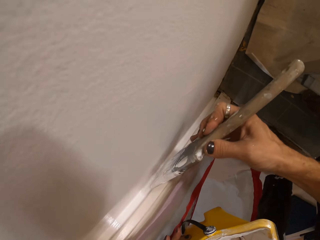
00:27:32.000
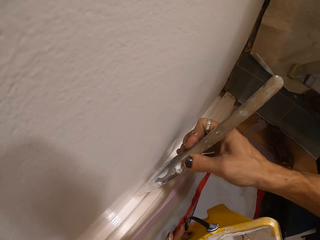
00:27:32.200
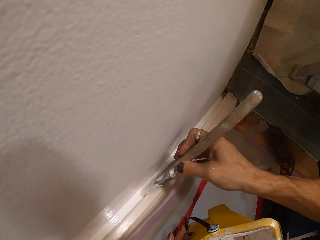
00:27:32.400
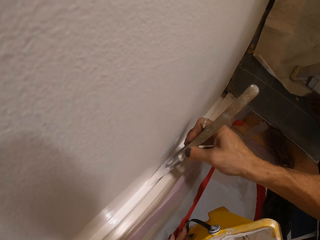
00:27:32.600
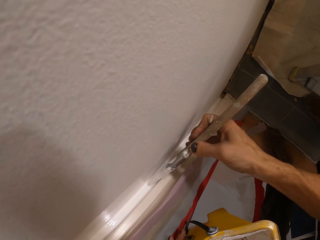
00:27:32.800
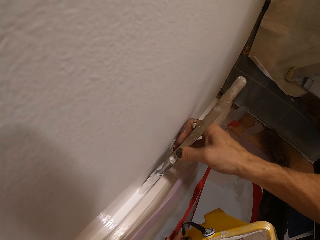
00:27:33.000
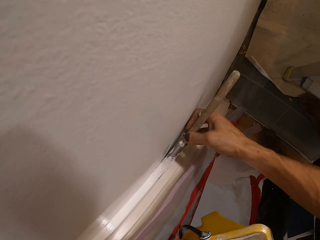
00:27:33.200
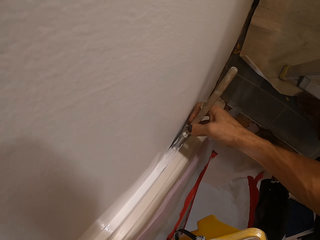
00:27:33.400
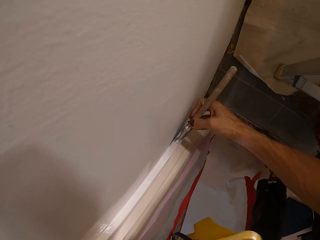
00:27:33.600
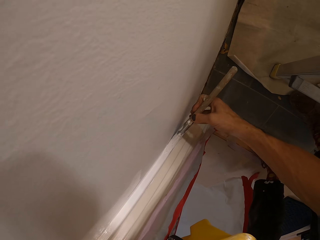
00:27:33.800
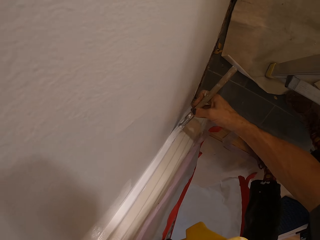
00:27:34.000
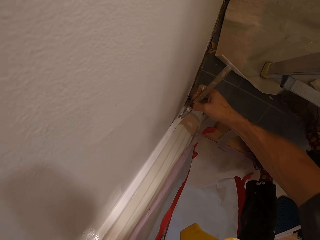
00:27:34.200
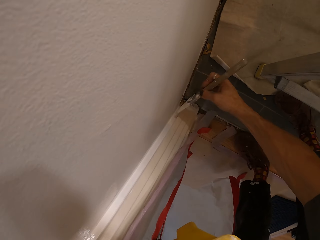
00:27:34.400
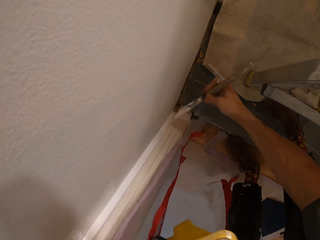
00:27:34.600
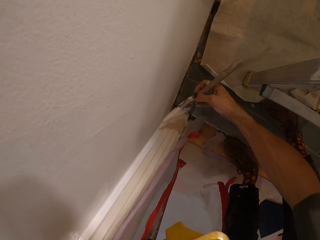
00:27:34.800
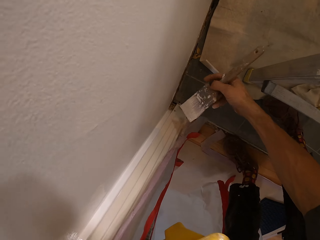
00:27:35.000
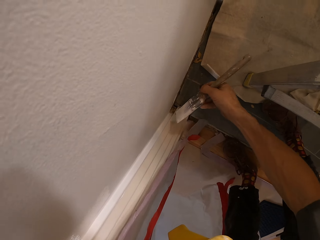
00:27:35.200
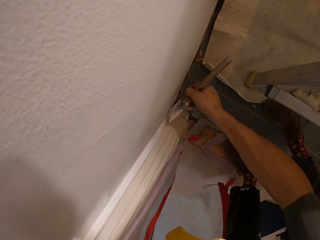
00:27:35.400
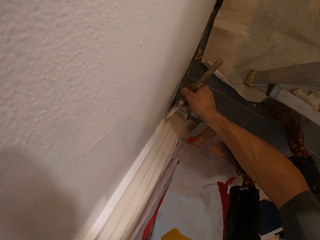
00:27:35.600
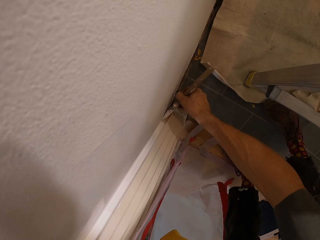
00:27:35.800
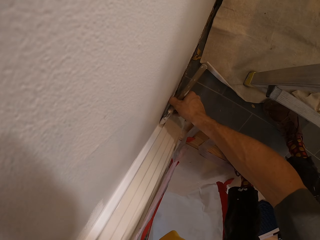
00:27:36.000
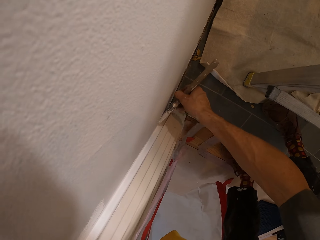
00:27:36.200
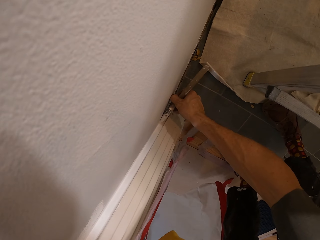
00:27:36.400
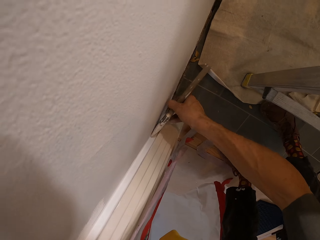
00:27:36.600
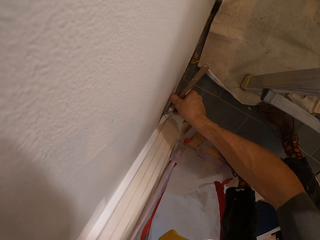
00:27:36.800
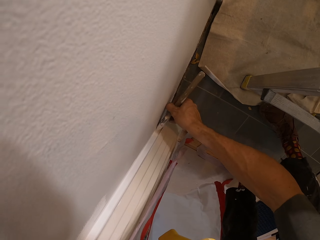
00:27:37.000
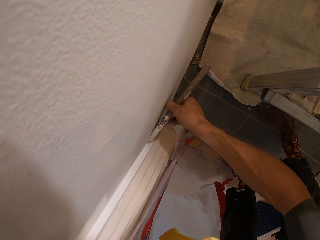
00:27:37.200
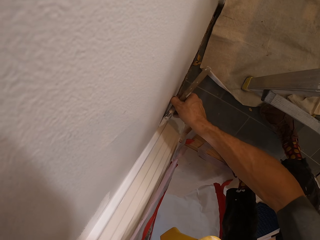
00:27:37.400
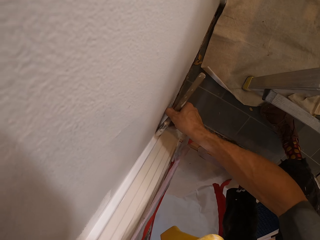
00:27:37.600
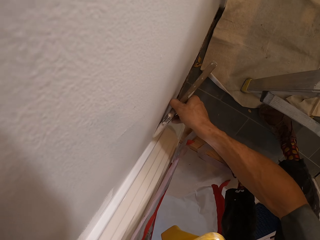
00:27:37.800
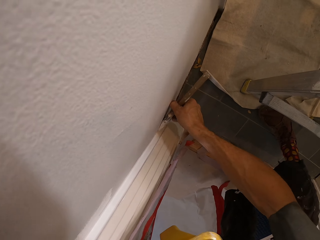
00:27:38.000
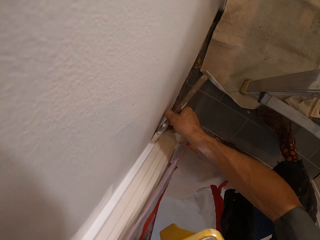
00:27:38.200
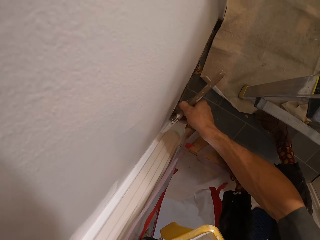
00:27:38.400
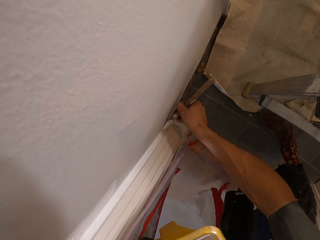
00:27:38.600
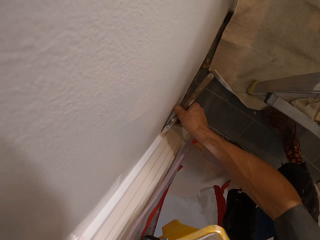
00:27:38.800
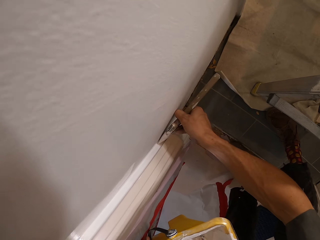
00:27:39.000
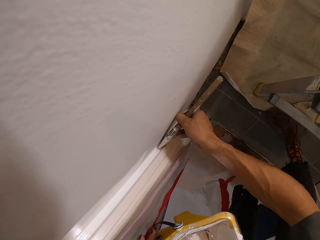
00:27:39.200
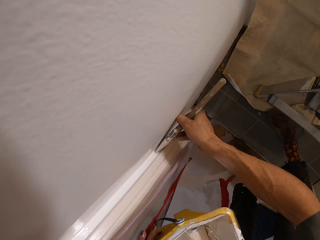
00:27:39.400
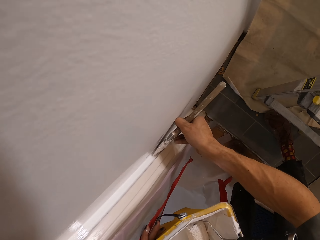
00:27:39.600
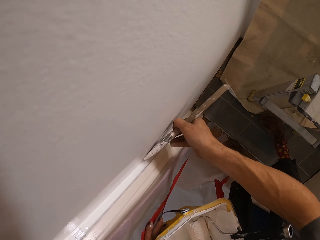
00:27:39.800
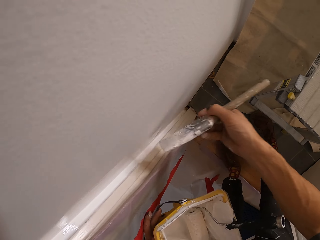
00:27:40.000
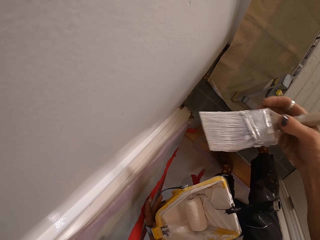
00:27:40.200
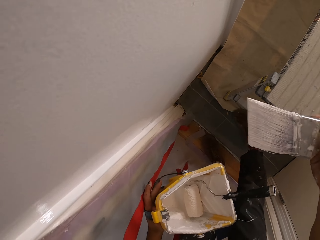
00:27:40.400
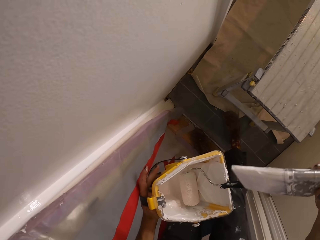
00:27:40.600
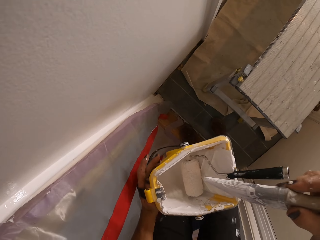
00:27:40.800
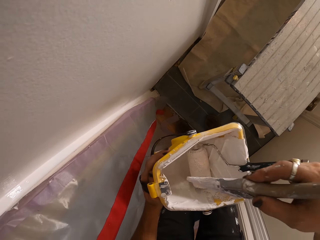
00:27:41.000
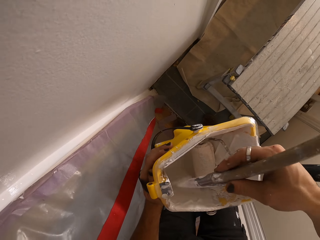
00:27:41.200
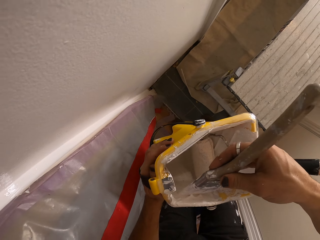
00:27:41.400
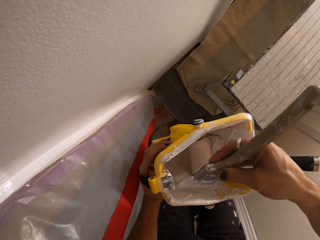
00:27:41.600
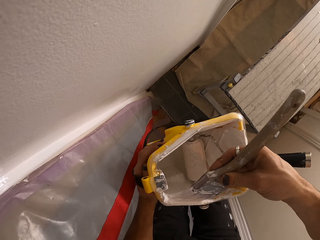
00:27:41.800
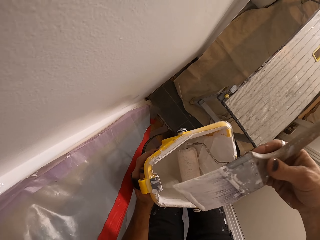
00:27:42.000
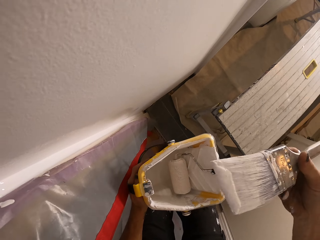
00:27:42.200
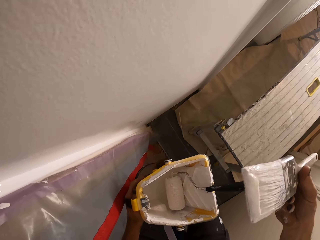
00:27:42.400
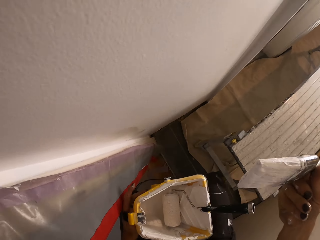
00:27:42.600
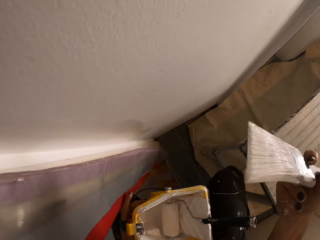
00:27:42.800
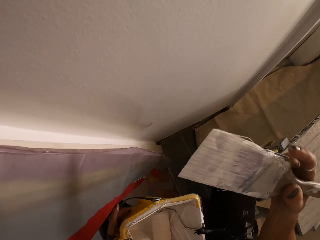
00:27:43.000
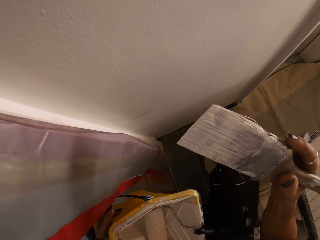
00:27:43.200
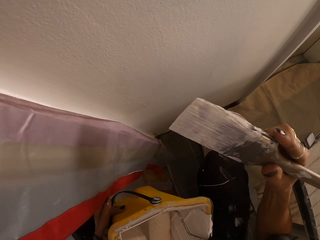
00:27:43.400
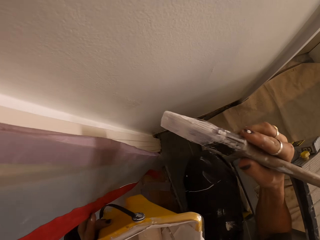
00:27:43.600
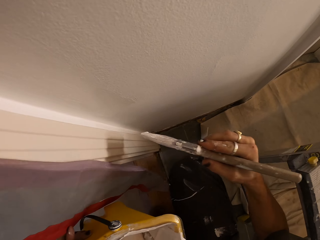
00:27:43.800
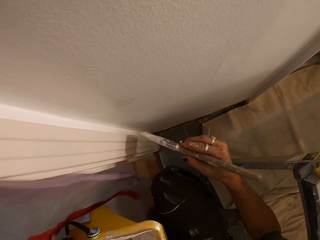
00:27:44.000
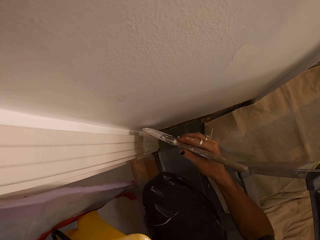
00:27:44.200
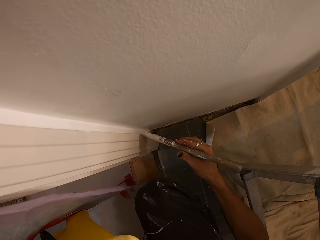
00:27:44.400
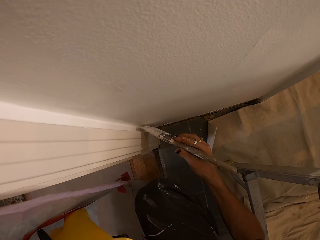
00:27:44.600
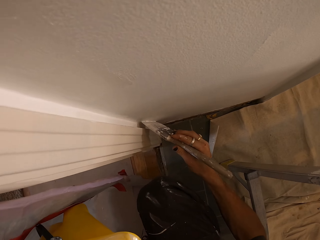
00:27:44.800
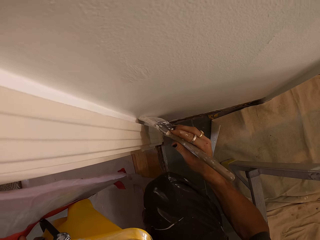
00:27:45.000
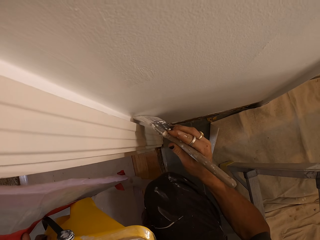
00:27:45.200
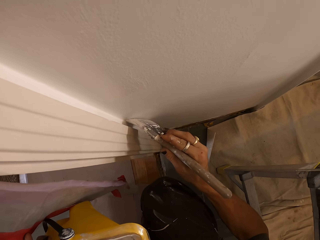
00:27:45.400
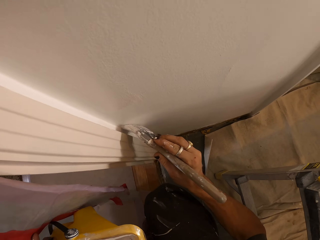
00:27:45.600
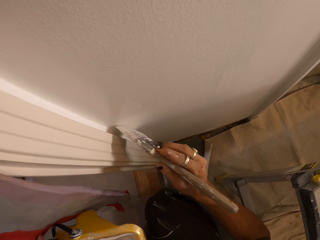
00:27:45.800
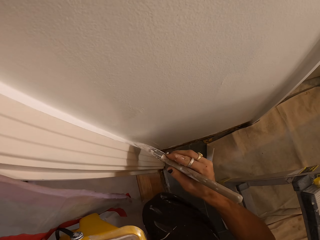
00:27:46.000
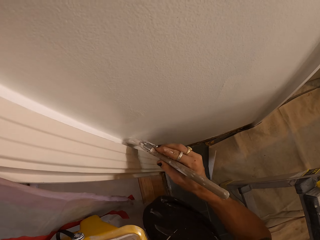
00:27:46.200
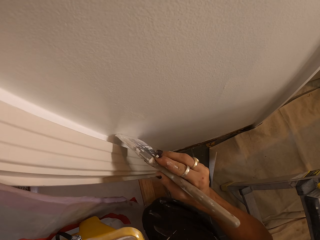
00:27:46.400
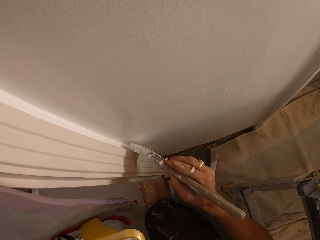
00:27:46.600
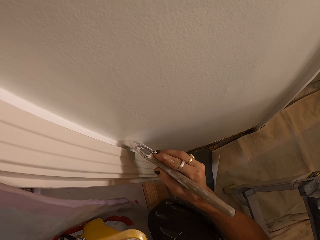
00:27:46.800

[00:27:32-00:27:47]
The camera wearer takes some paint from the bucket with the paintbrush in his right hand. He paints the wall with the paintbrush in his right hand.

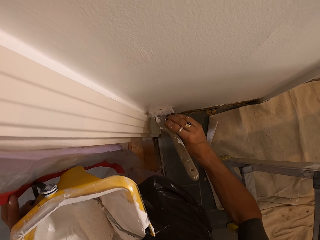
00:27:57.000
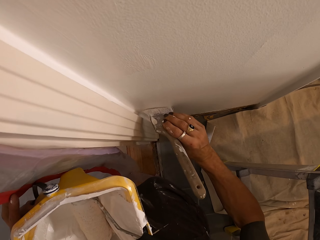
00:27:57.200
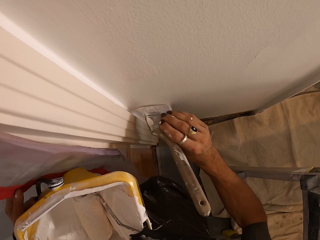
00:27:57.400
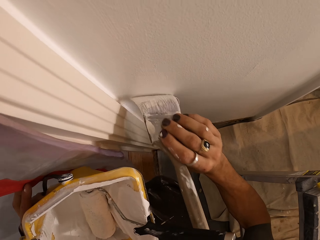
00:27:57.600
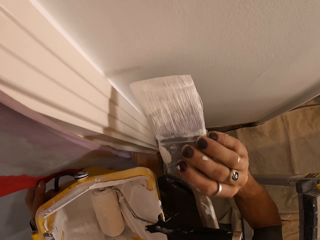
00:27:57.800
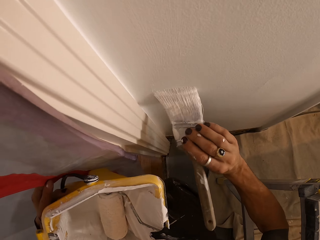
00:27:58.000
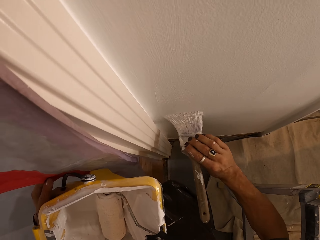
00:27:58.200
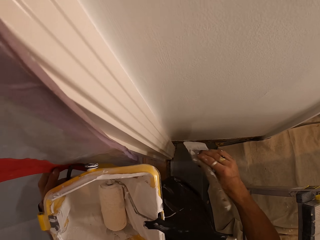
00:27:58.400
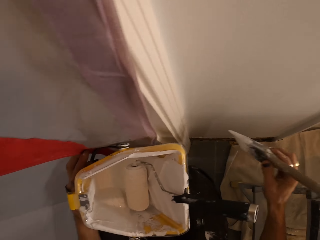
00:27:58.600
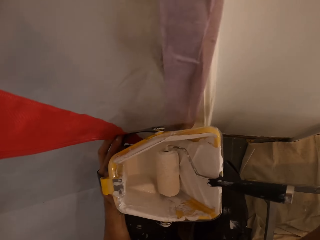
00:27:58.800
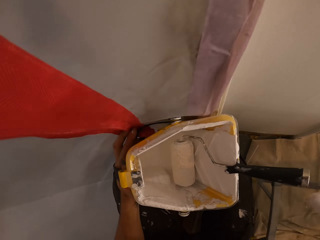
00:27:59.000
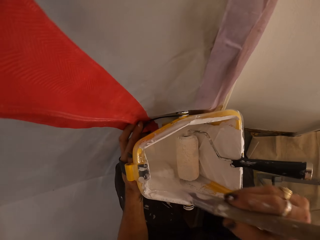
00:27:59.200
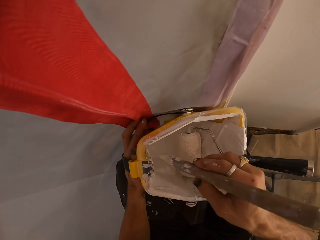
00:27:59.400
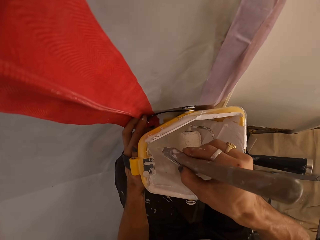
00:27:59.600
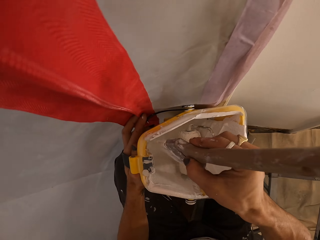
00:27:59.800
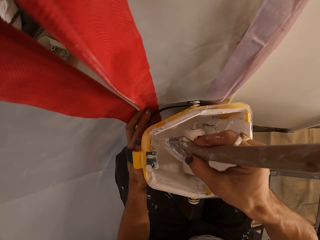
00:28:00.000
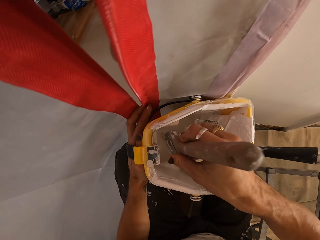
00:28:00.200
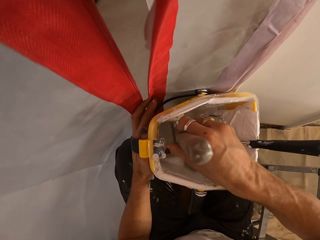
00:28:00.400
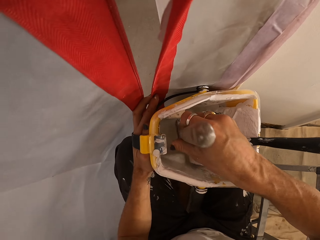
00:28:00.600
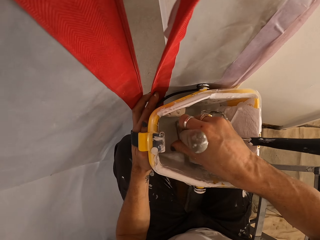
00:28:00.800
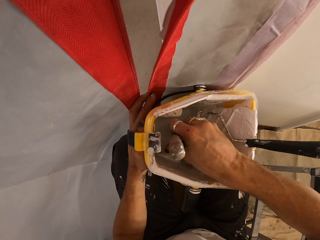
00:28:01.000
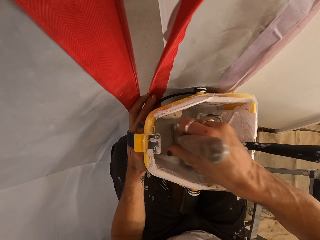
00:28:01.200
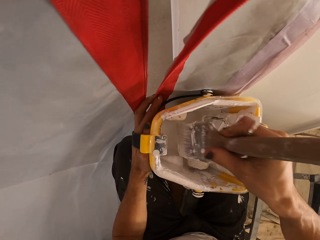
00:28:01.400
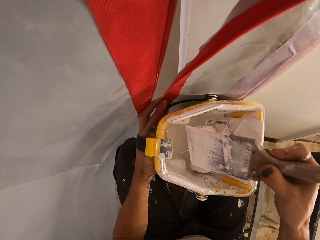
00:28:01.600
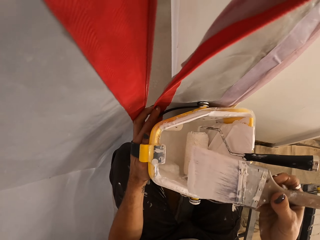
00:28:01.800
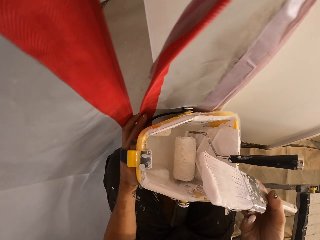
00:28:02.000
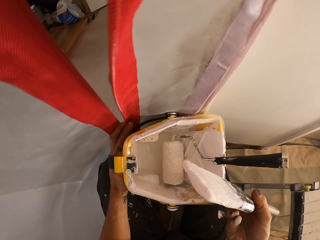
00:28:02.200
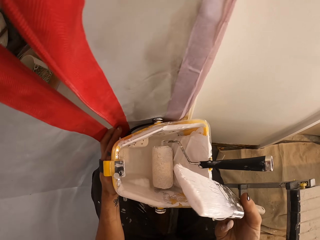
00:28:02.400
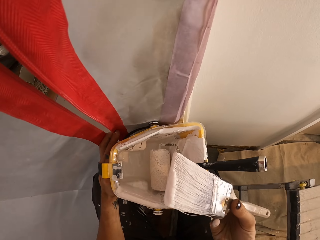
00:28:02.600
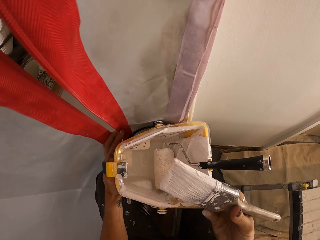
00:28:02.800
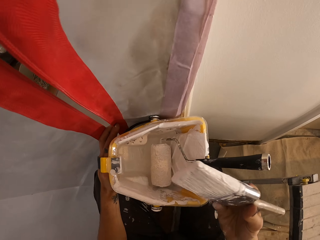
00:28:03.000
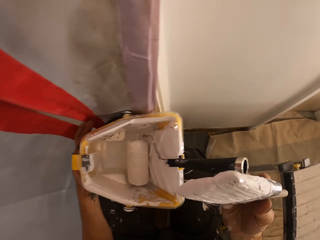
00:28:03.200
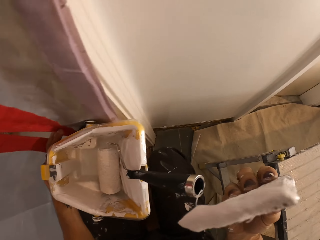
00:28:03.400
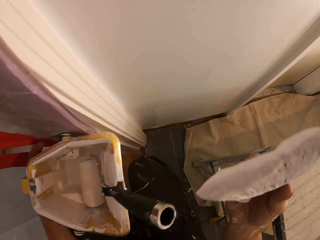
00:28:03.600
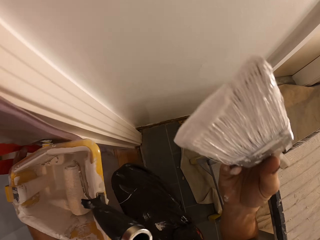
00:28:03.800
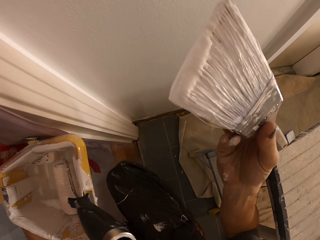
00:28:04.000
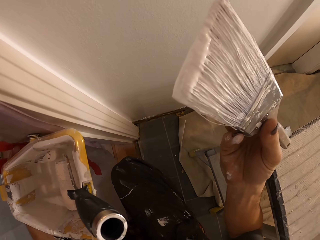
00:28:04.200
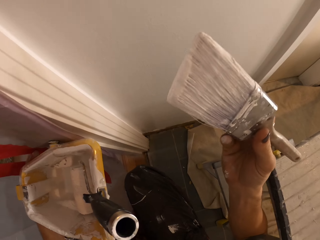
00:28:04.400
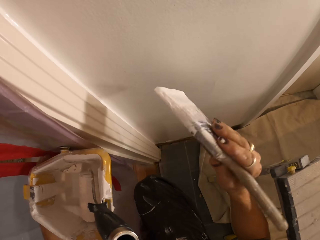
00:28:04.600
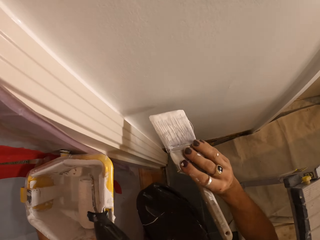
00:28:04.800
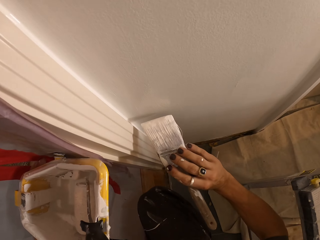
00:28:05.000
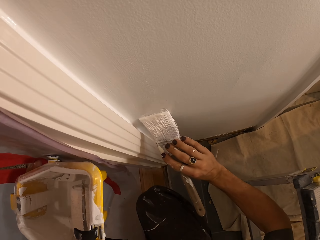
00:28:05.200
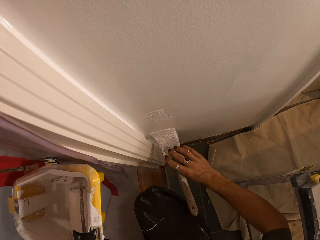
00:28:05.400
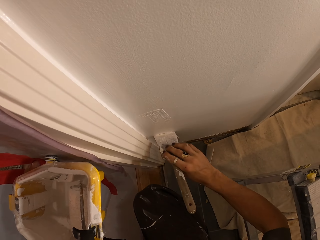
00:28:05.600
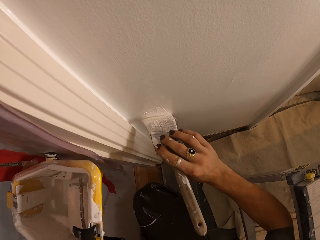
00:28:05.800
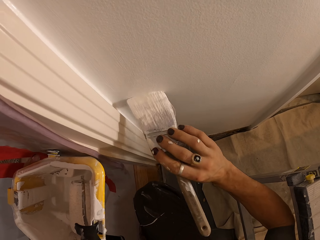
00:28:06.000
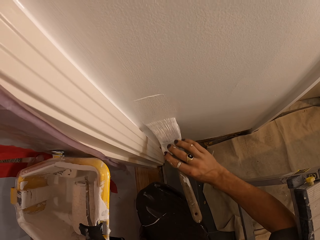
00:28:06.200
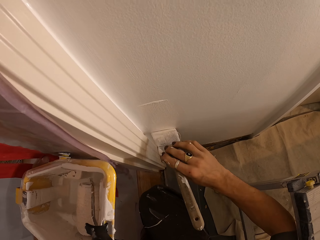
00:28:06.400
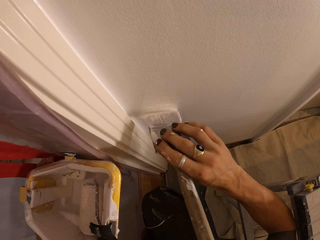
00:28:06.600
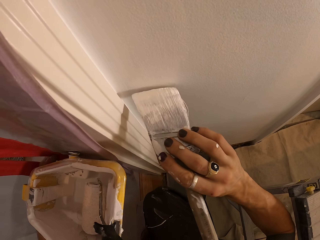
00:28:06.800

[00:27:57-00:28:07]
The camera wearer dips the paintbrush in the paint in the bucket with his right hand. He paints the wall with the paintbrush in his right hand.
